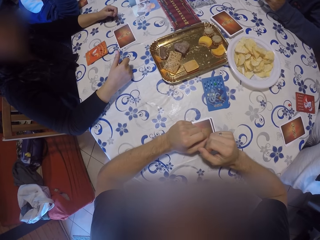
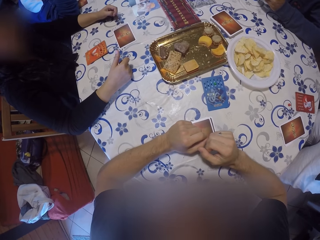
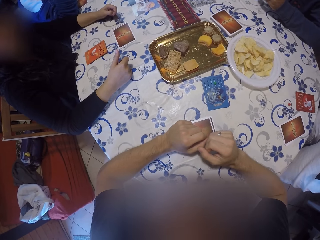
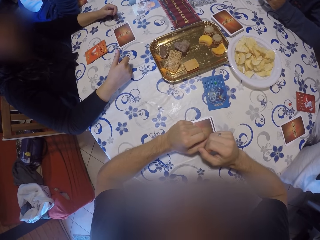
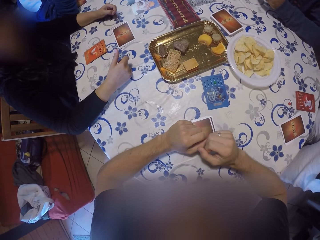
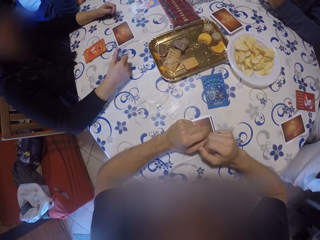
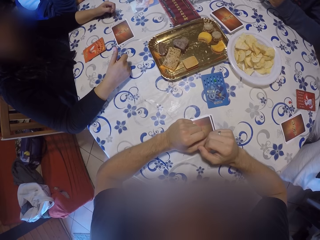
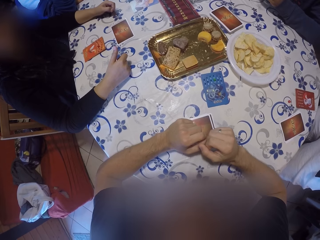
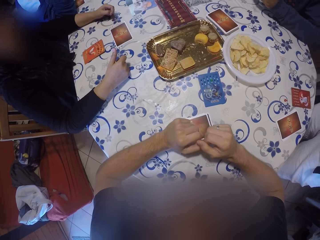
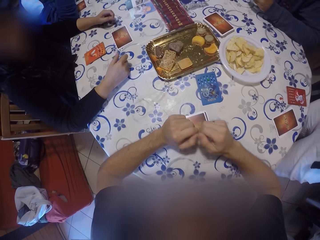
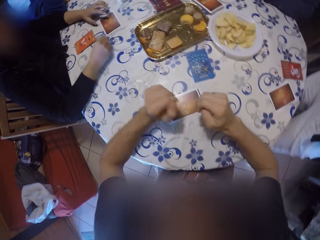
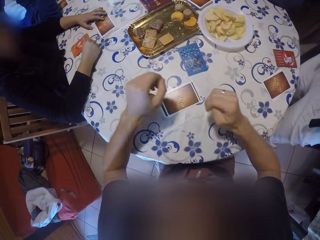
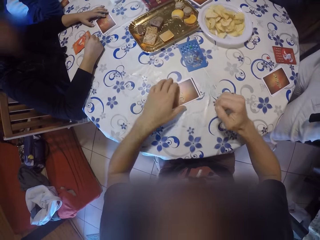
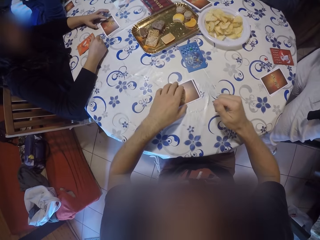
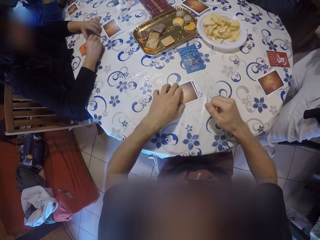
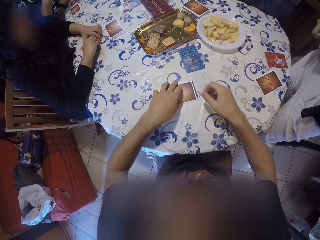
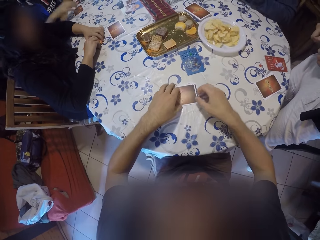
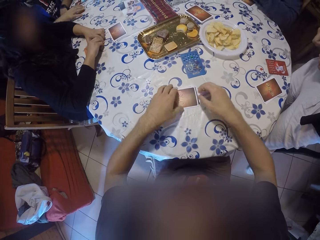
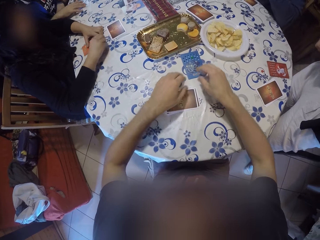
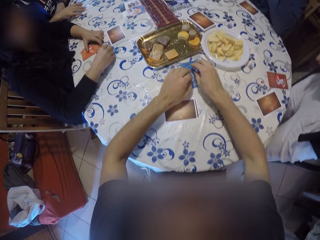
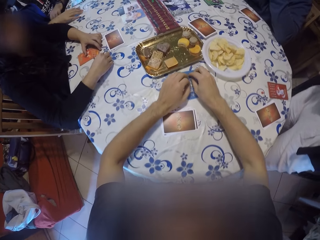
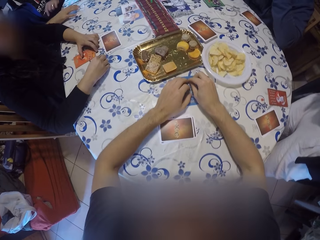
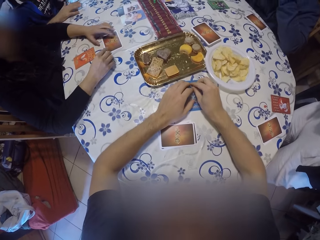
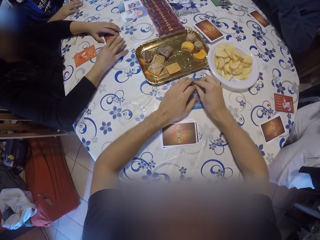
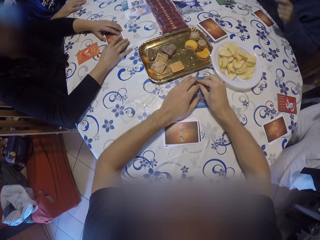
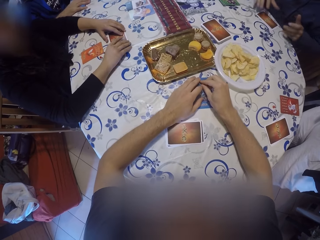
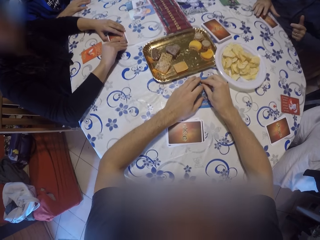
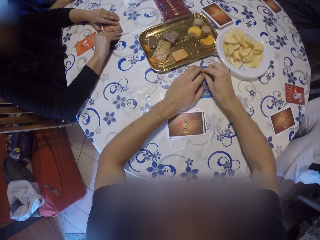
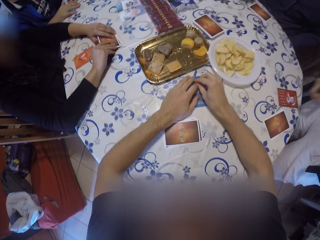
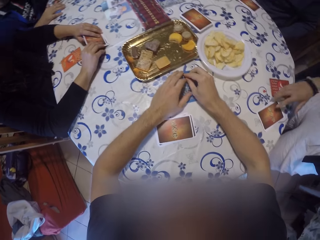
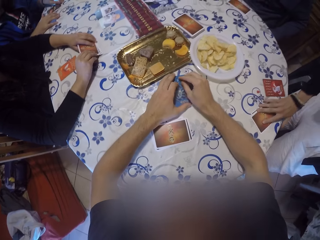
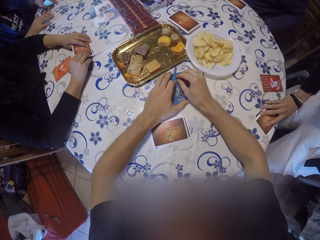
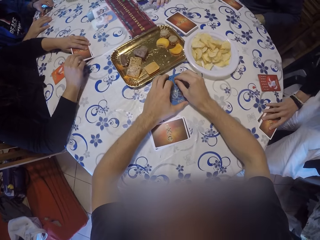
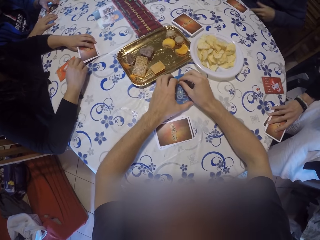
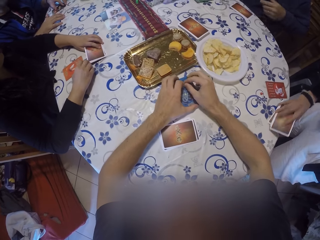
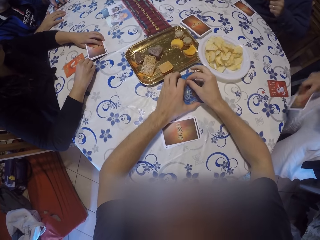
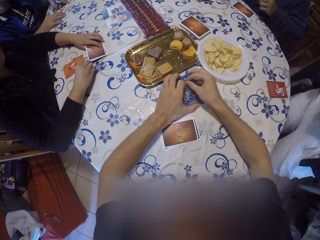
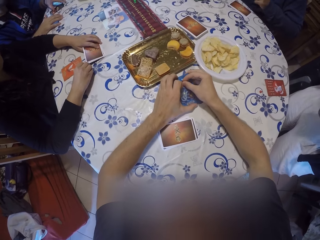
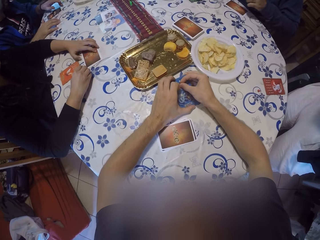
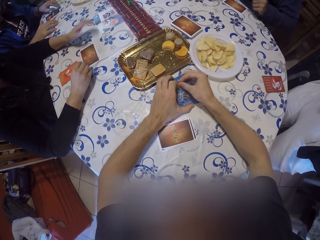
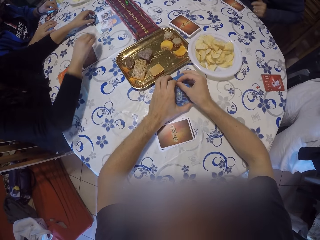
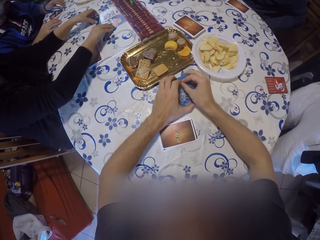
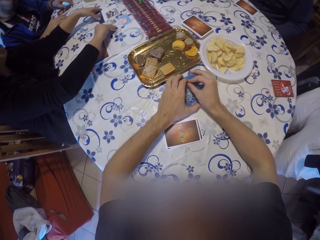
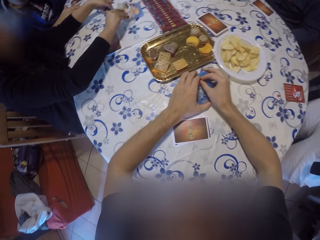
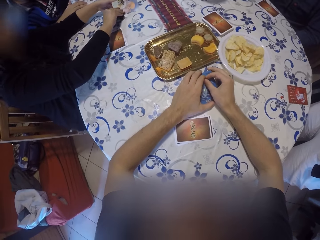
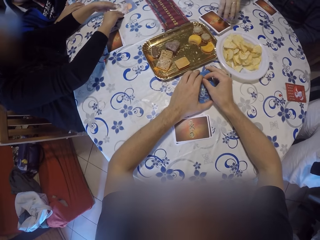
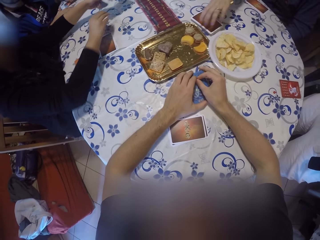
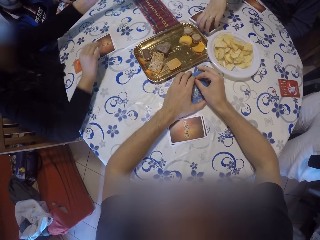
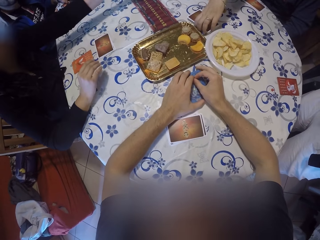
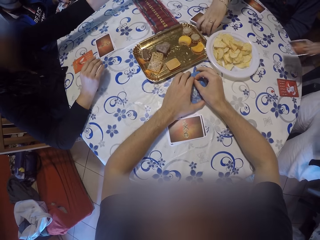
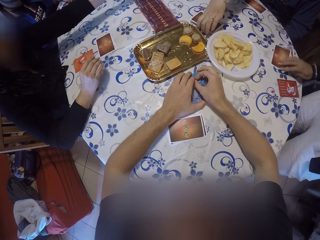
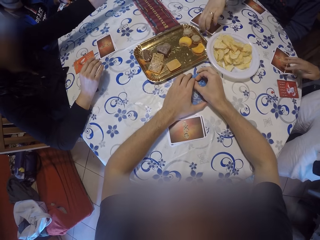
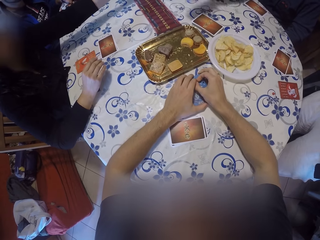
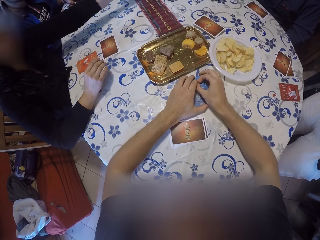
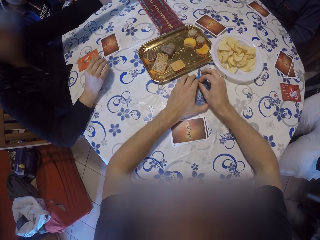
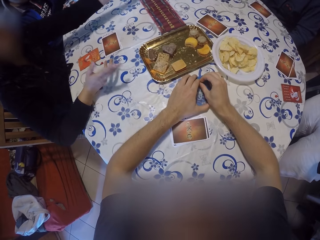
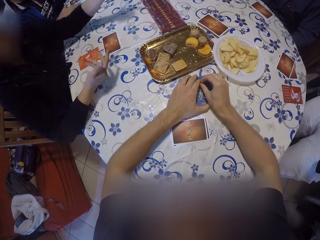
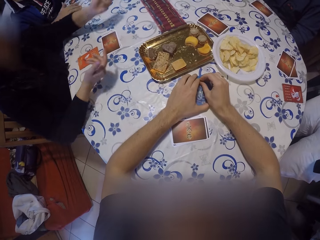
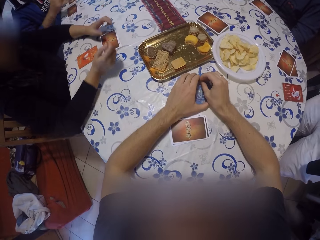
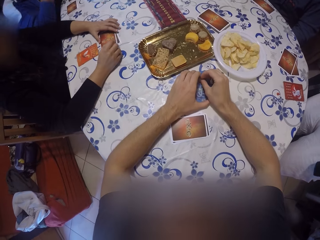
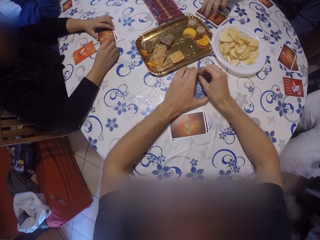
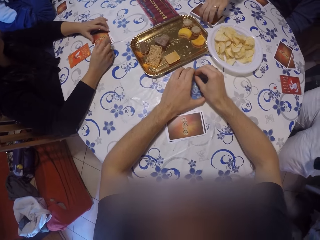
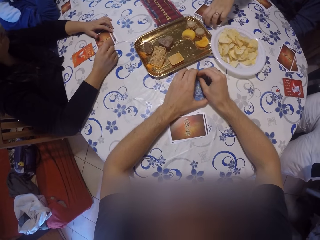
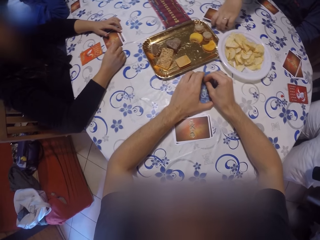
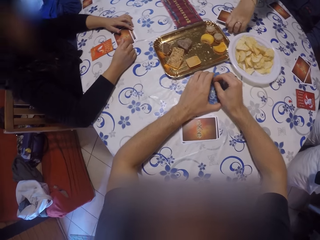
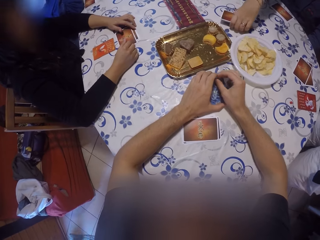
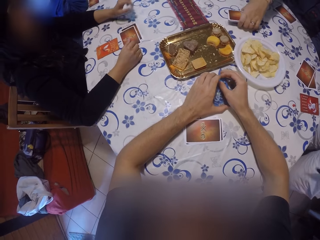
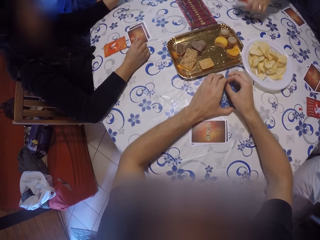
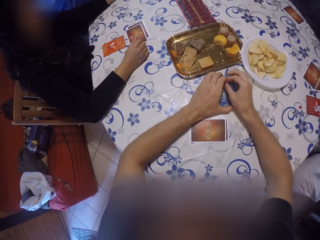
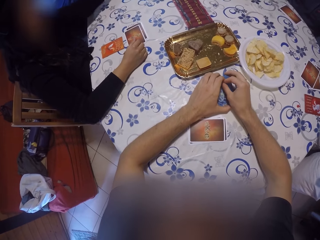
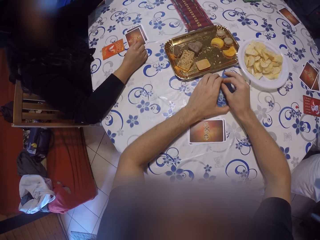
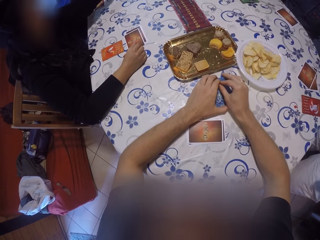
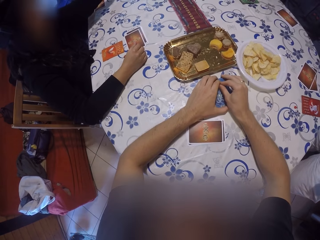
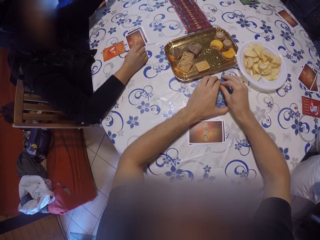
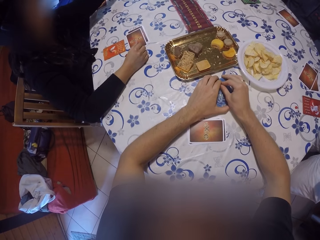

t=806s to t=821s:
The camera wearer looks around the table. He holds the cards on the table. He touches the cards on the table with his left hand. A man holds the cards on the table. A woman holds the cards on the table. Another woman packs the cards on the table with both hands. A third woman picks the cards from the table. The second woman drops the cards on the table with her left hand. The third woman picks the cards from the table again. Another man adjusts the cards on the table. The third woman places the cards on the table. The first woman gestures at the other man. The first woman places her hands on the cards. The other man picks cards from the table.

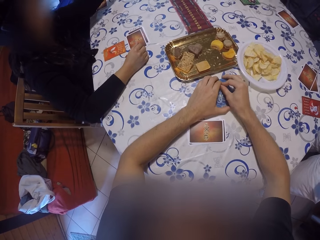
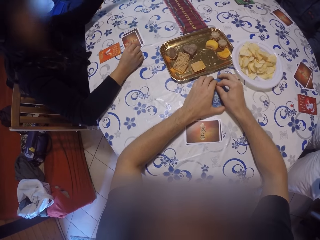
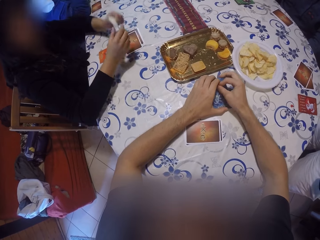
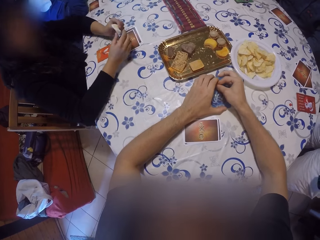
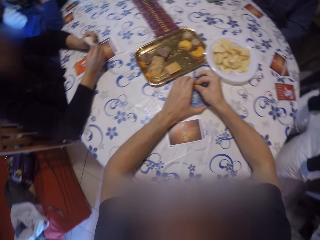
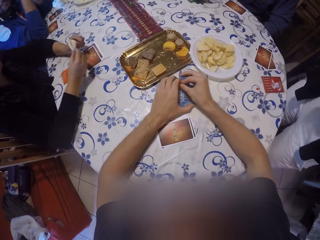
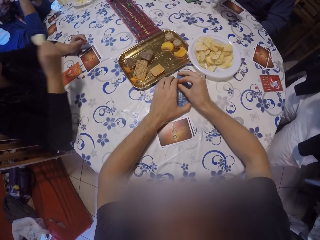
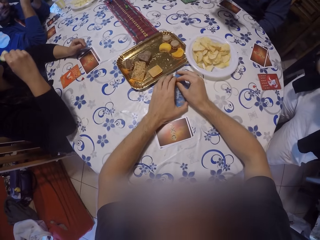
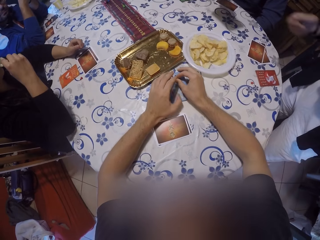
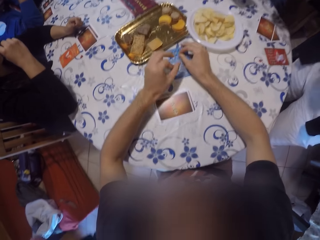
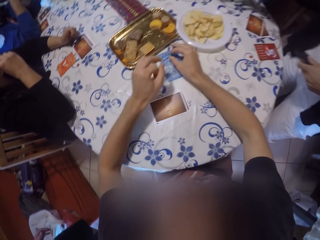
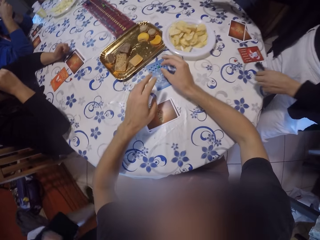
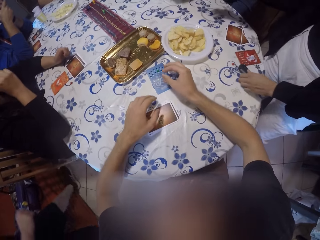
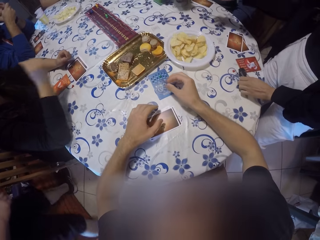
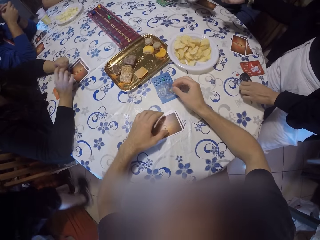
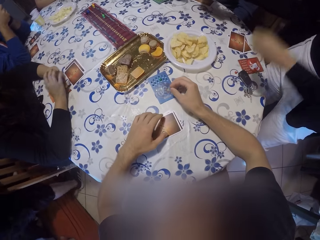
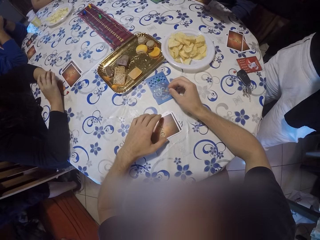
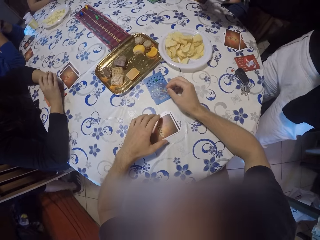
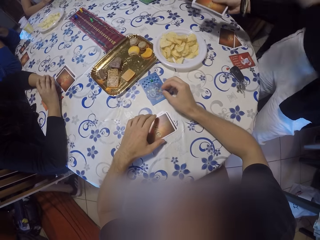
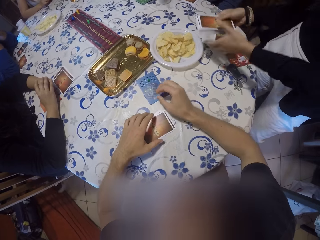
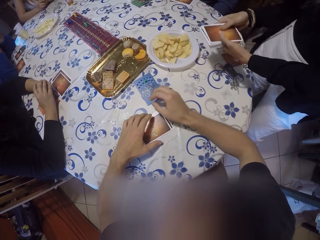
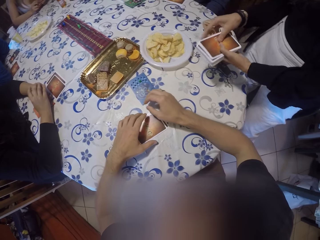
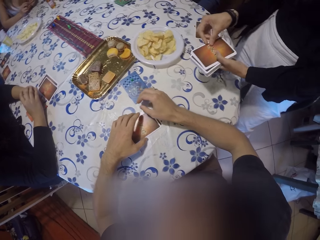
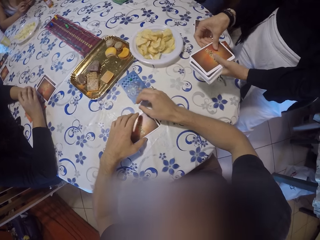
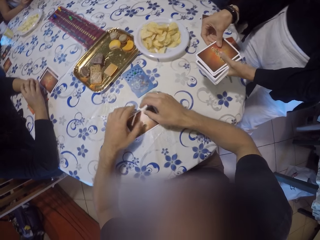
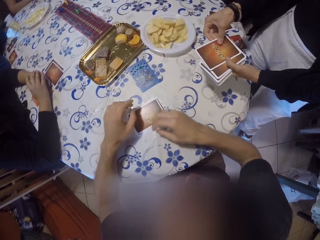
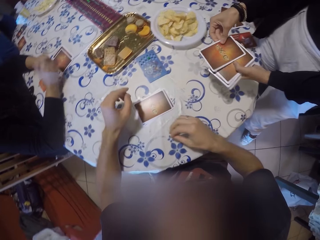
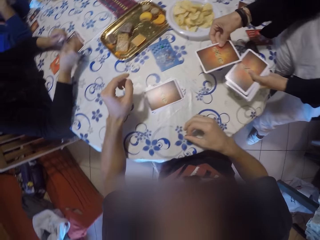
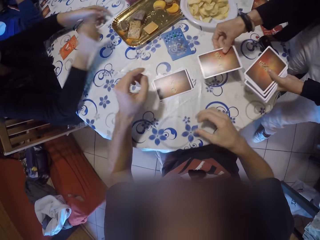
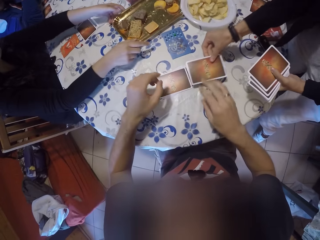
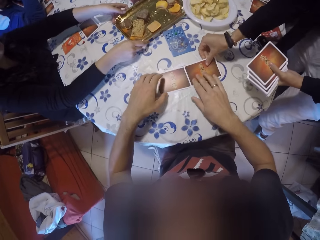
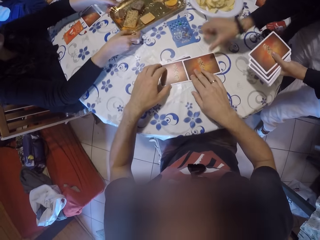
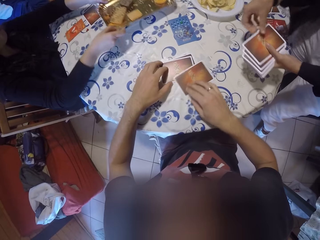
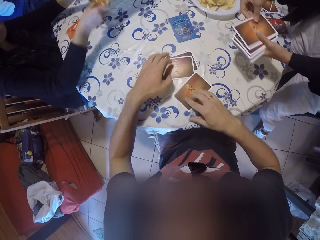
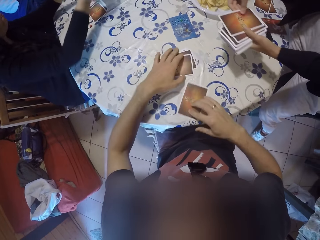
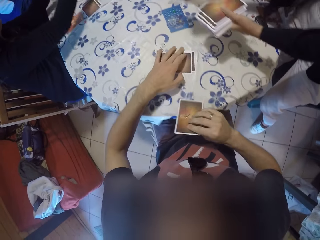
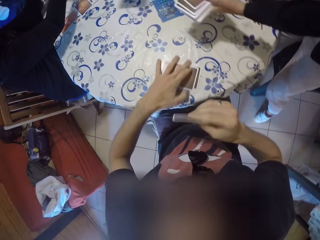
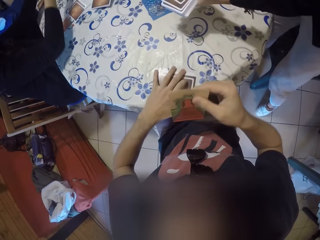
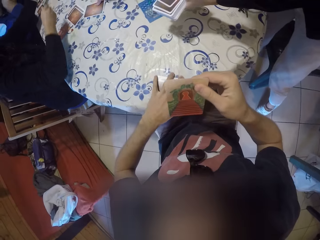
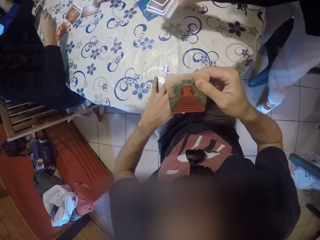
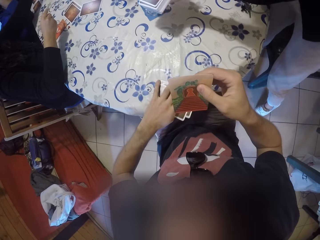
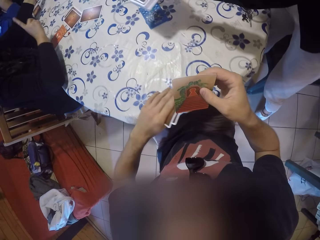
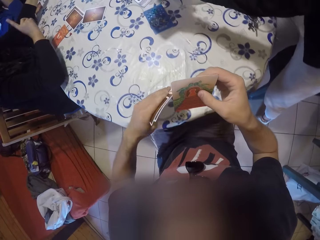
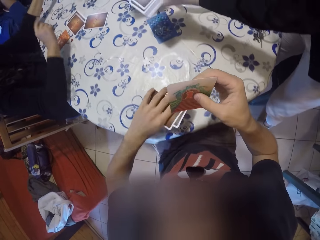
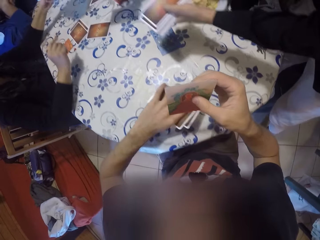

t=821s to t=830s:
A woman picks snacks from the table with her left hand. She transfers crisps from her left hand to the right hand. She eats the snacks with her right hand. A man walks forward. Another woman places the car keys on the table. She holds cards with her left hand. Another man picks a card from the cards in his left hand with his right hand. He drops the card on the table with his right hand. The camera wearer shifts the card on the table with his right hand. A third woman picks a tray of cookies from the table with her hands. The camera wearer shifts the cards on the table with his left hand. A lady passes cards to the camera wearer. The camera wearer picks the card from the table with his right hand. The second man picks a card from the cards in his left hand with his right hand. The third woman removes her right hand from the tray of cookies. The camera wearer holds the card with his right hand. The second man drops the card on the table with his right hand. The camera wearer picks the cards from the table with his left hand.
